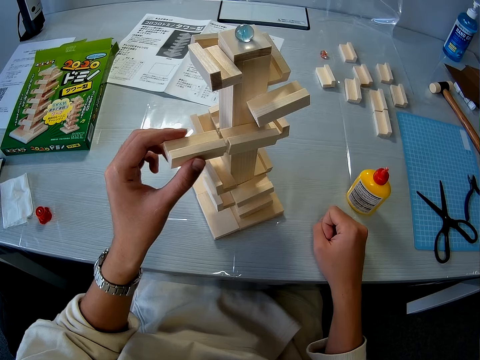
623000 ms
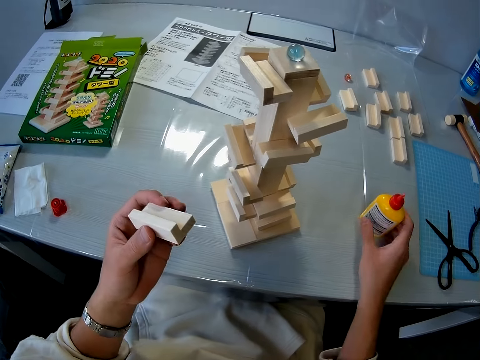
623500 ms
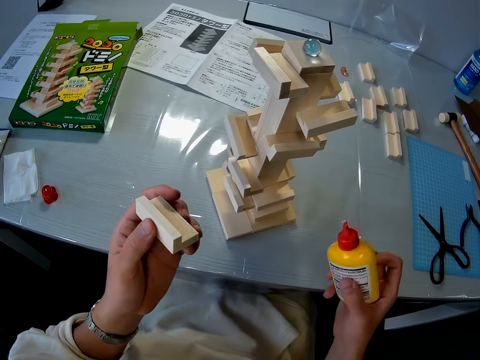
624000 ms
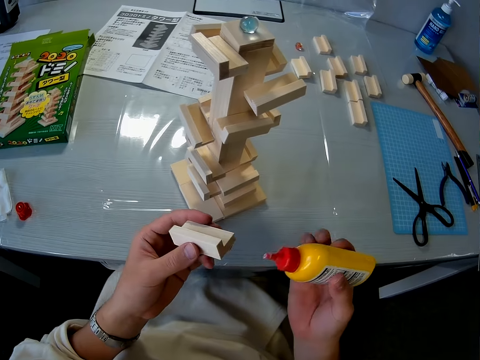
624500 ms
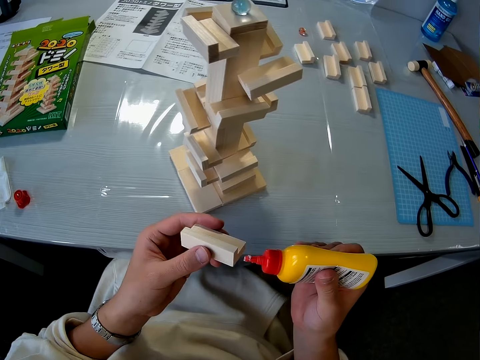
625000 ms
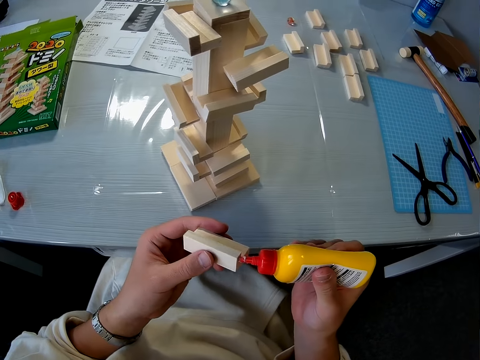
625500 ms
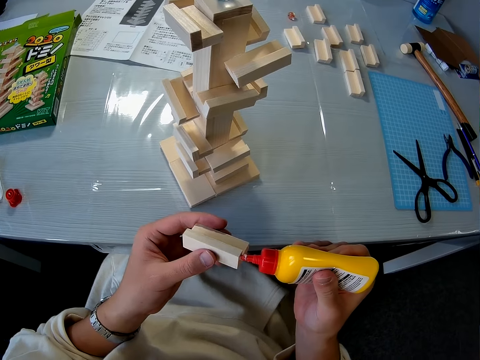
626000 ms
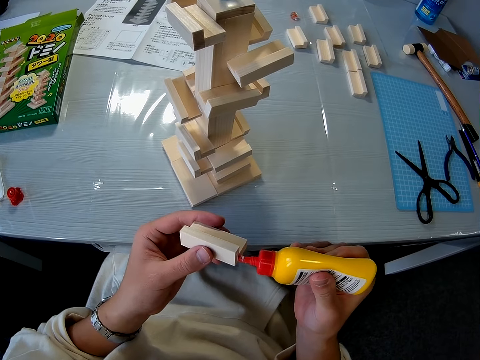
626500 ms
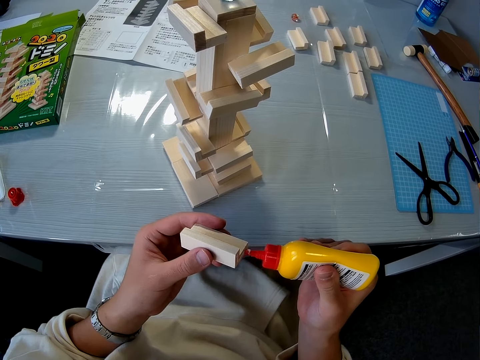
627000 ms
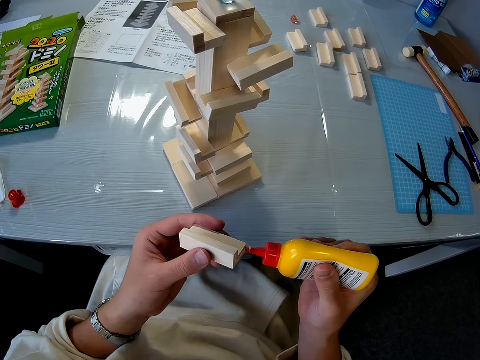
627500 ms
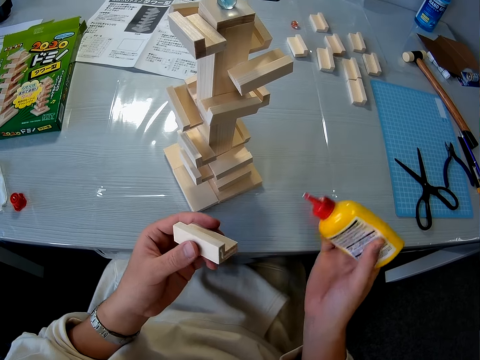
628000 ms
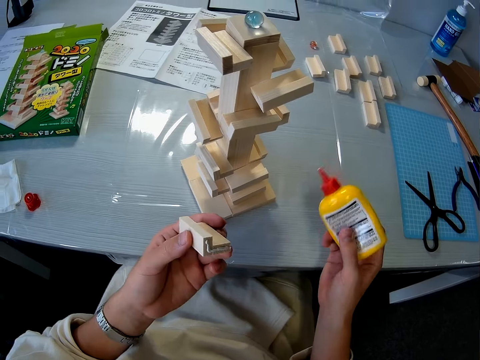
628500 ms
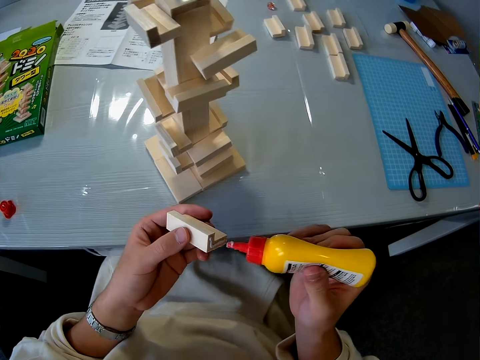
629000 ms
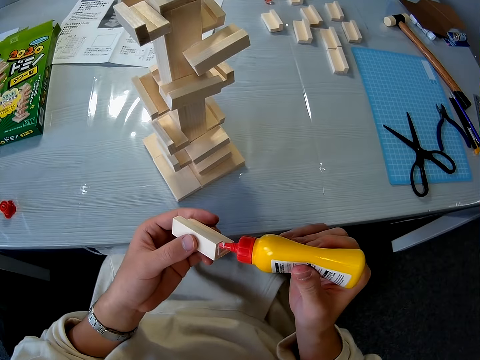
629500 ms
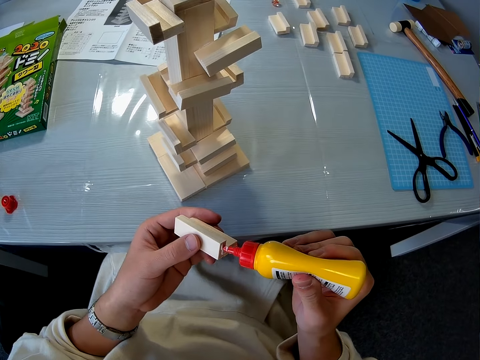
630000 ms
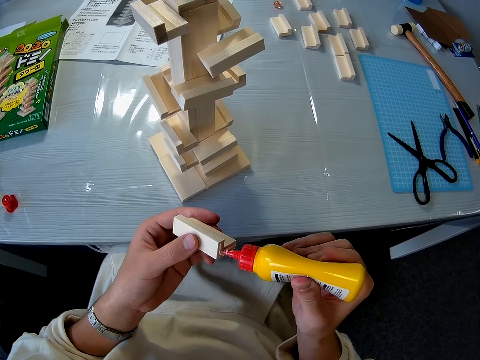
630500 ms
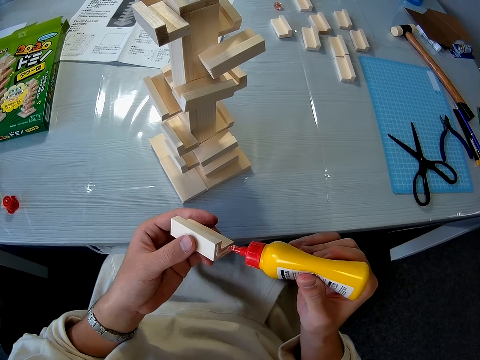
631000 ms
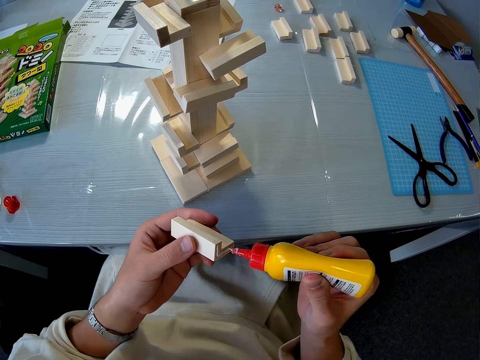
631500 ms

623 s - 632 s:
The camera wearer removes the second wooden mechanical piece from the wooden mechanical model on the table. They pick up the container of glue from the table. They apply glue to the wooden piece.

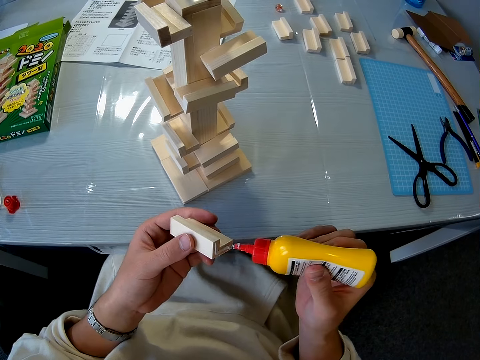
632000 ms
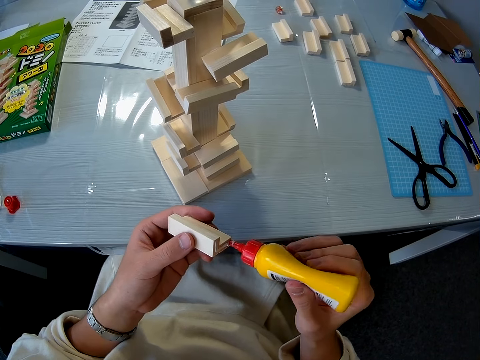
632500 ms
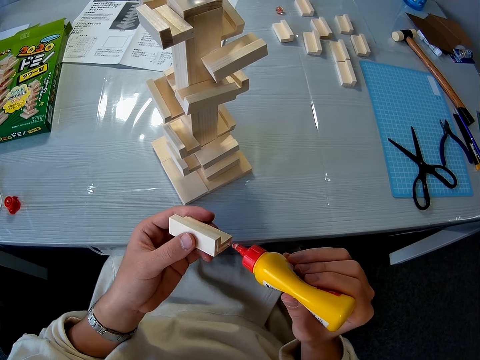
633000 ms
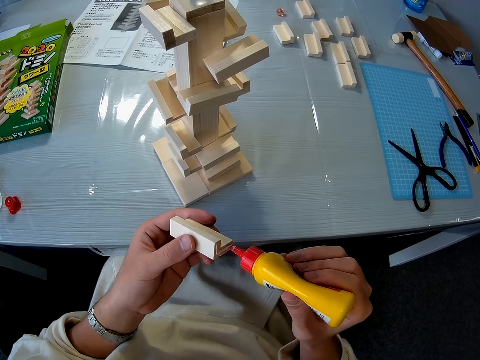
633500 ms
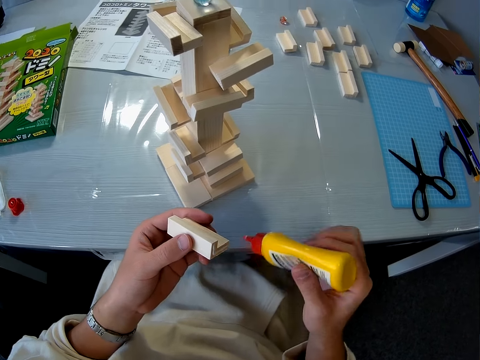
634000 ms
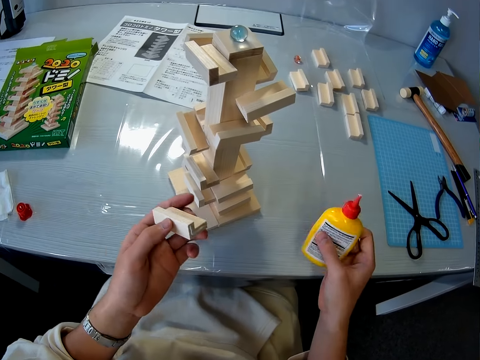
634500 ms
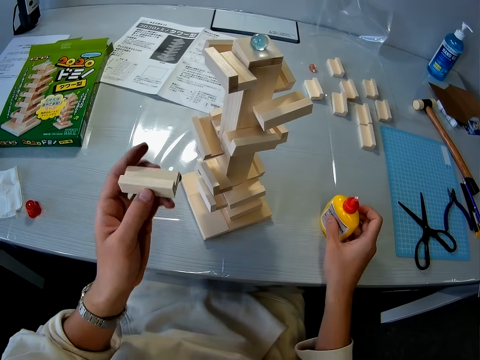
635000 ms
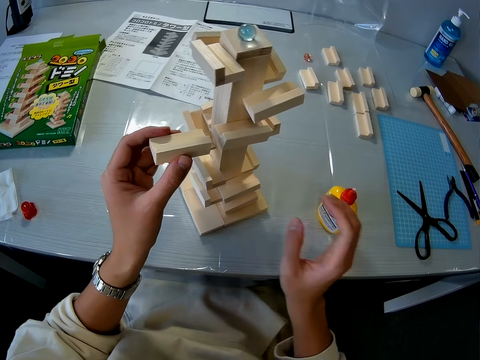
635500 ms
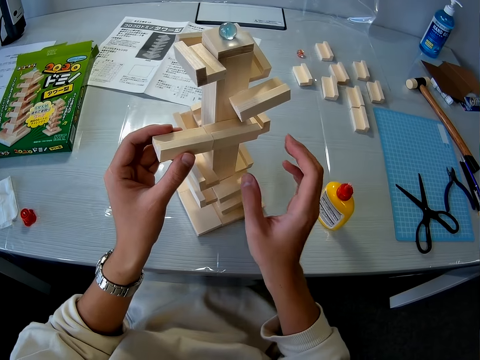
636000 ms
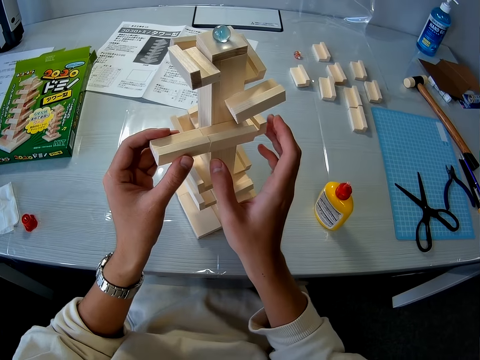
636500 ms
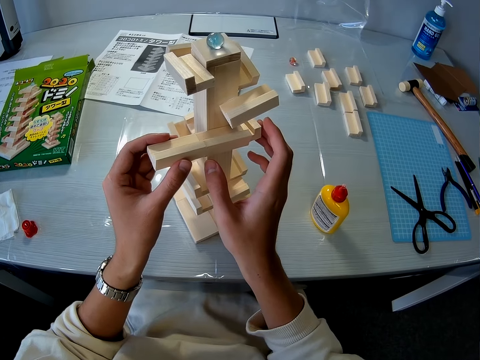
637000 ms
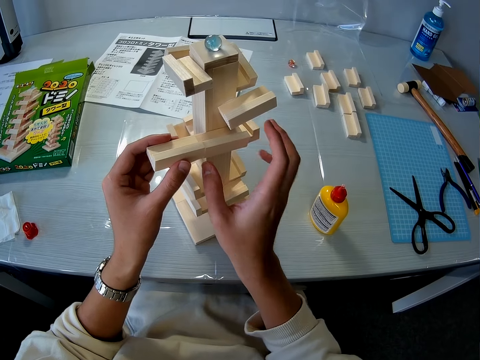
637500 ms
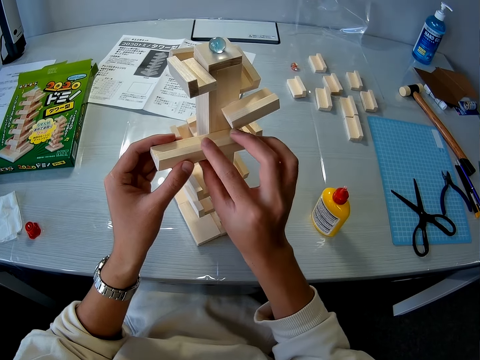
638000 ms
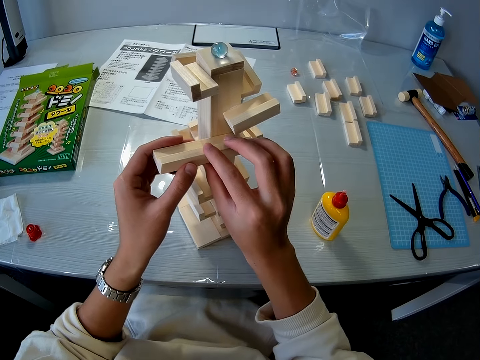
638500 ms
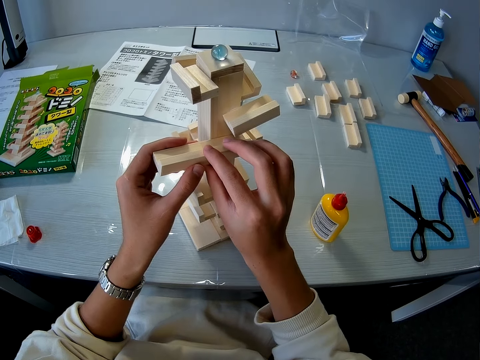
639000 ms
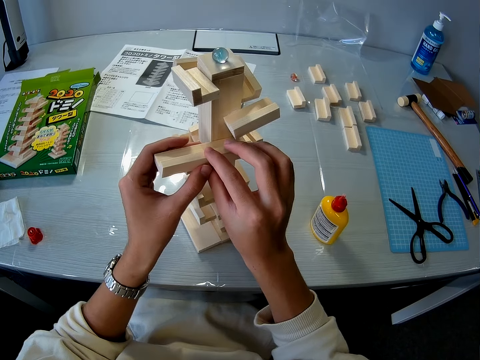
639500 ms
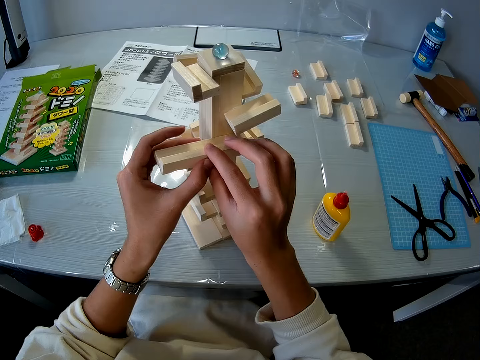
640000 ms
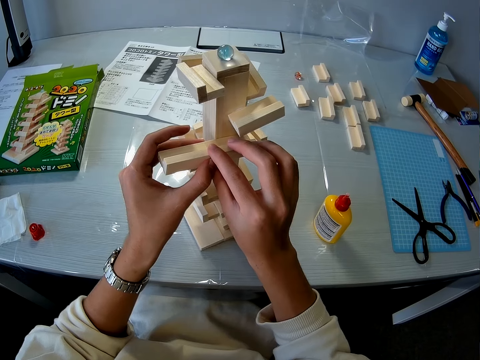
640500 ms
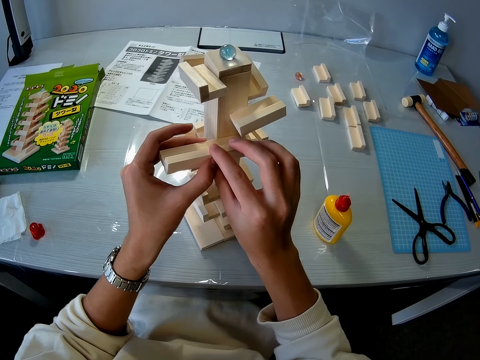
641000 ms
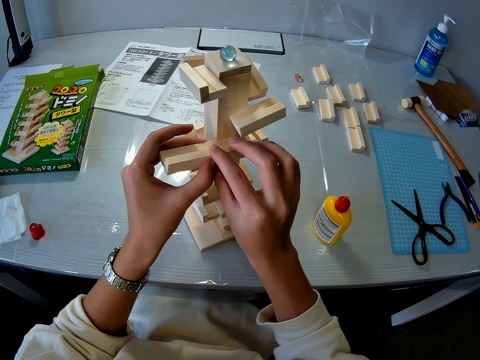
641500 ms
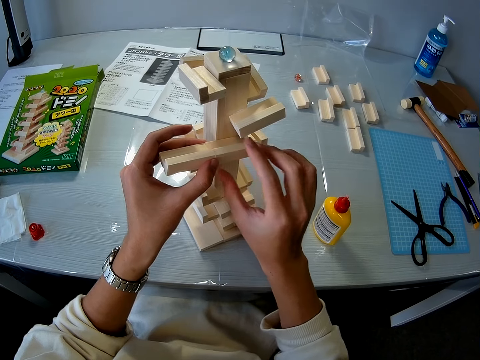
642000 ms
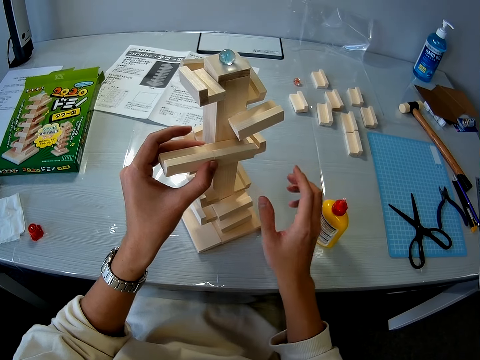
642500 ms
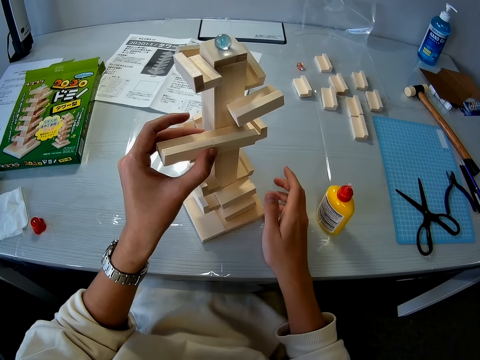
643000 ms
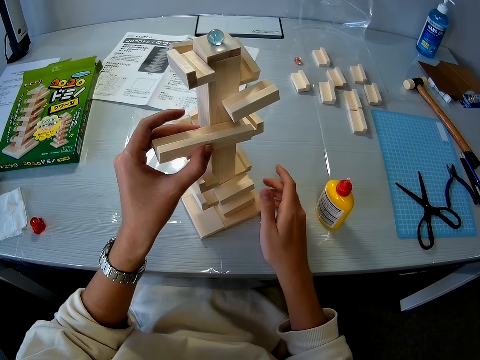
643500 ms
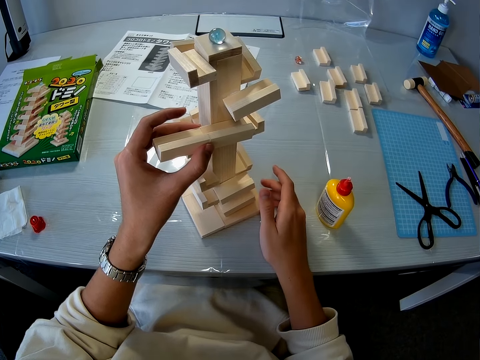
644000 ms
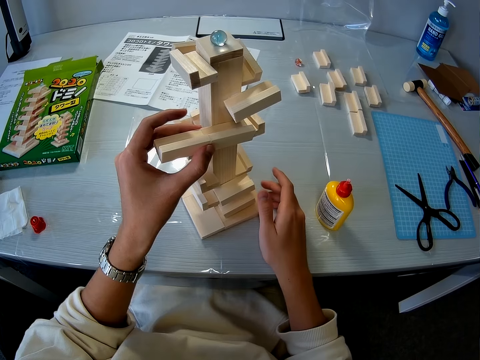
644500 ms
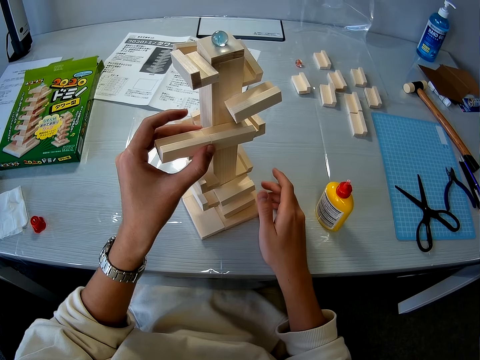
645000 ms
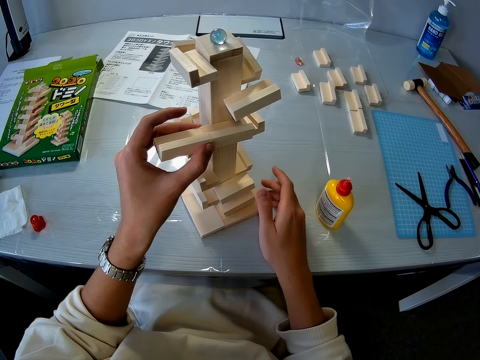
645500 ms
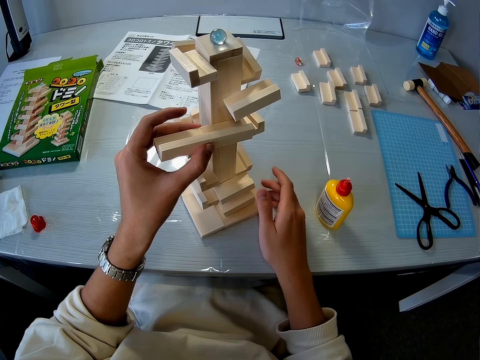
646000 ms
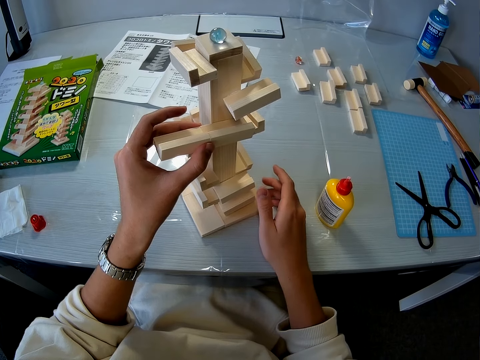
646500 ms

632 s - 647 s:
The camera wearer drops the container of glue on the table. They connect the second wooden mechanical piece to the wooden mechanical model on the table. They hold on to the piece of wood.

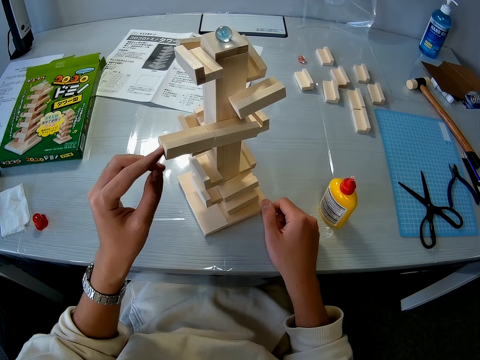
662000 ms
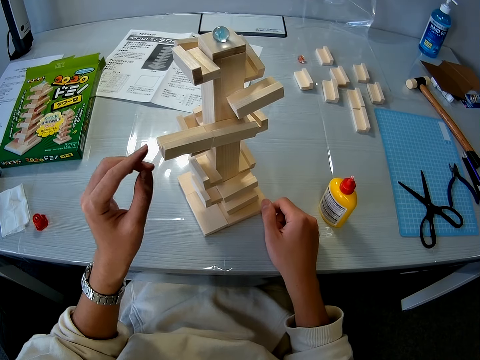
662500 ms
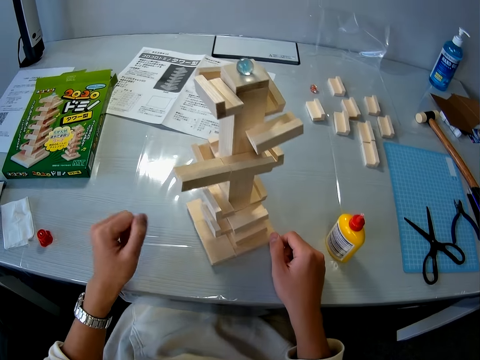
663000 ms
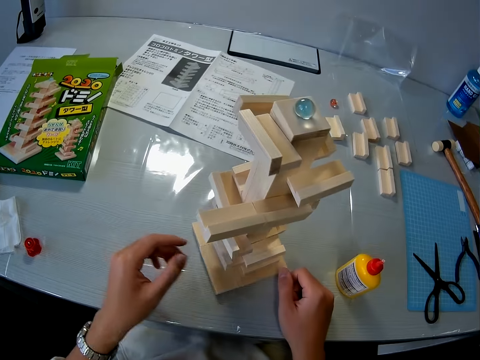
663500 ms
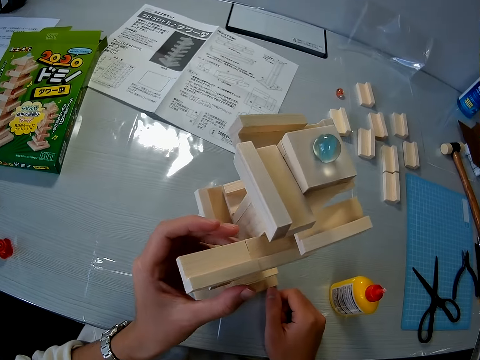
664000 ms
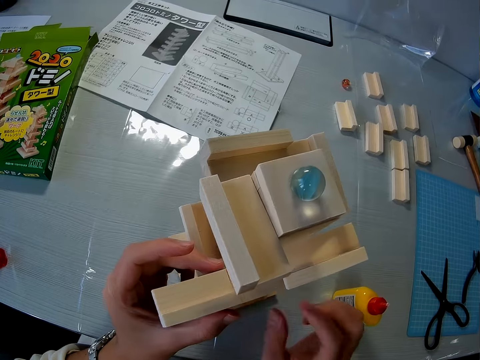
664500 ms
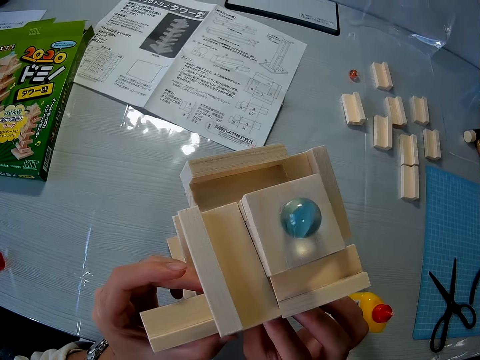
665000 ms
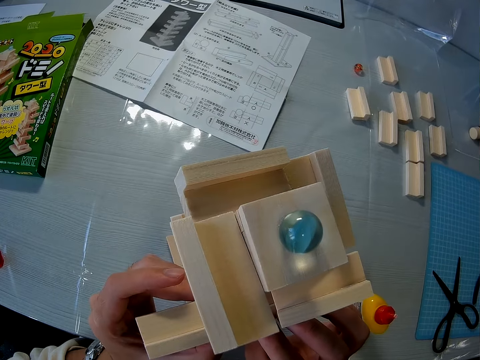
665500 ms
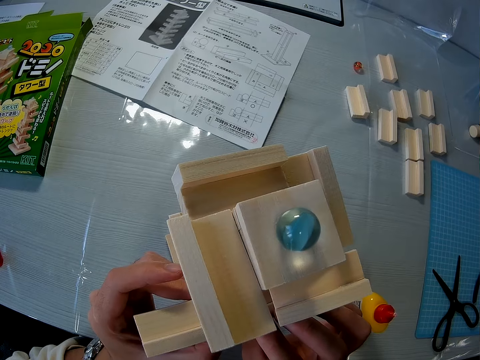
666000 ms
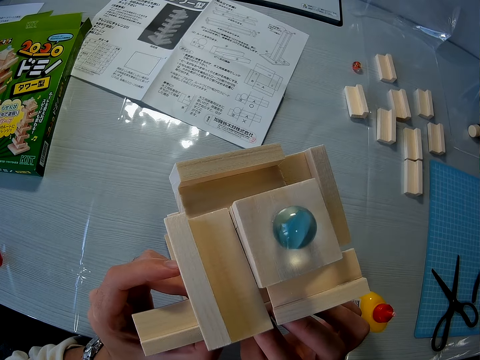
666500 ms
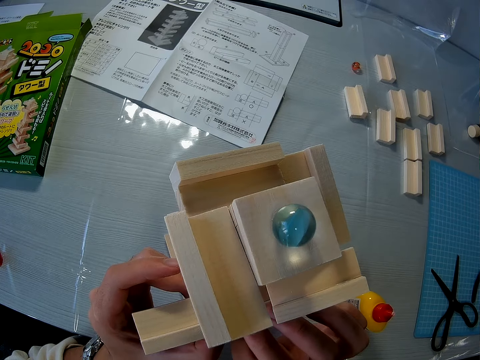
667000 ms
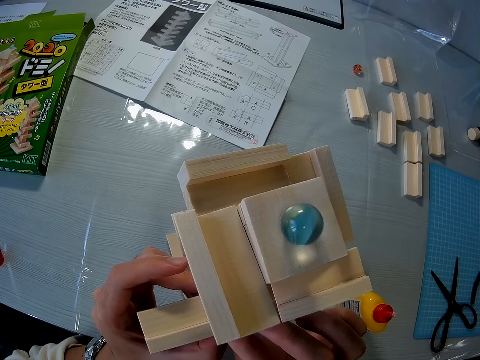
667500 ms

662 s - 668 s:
The camera wearer removes her left hand from the wooden mechanical model. She adjusts the wooden mechanical model on the table. She looks at the amaze marbles.
